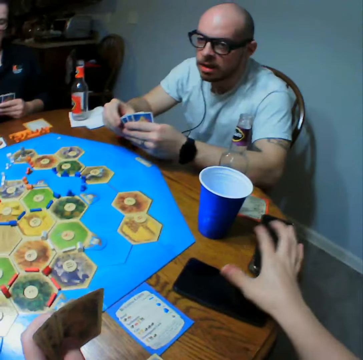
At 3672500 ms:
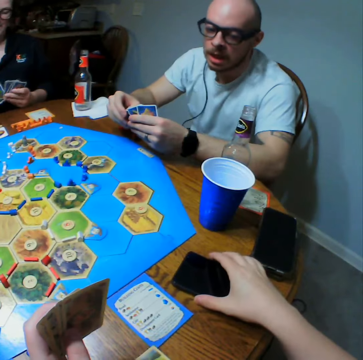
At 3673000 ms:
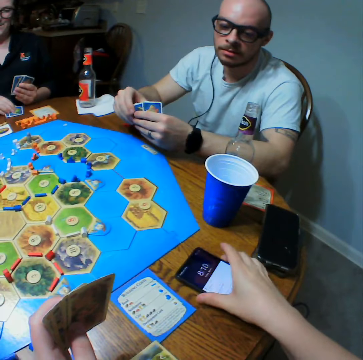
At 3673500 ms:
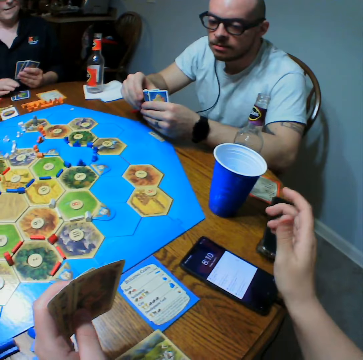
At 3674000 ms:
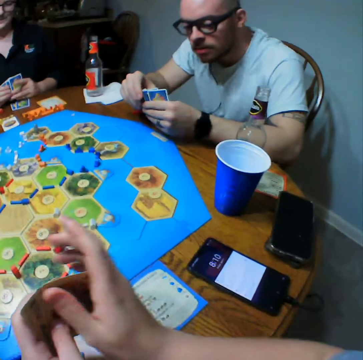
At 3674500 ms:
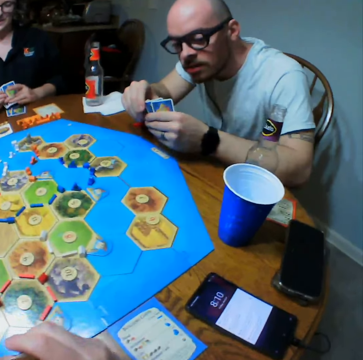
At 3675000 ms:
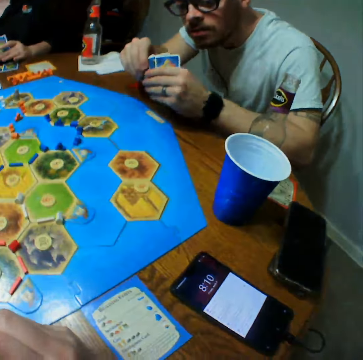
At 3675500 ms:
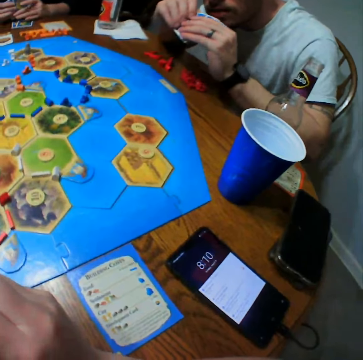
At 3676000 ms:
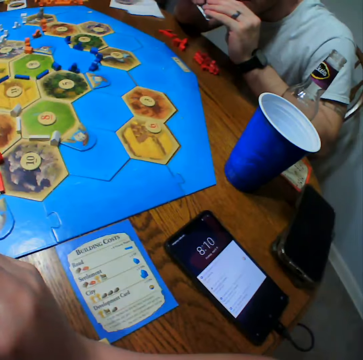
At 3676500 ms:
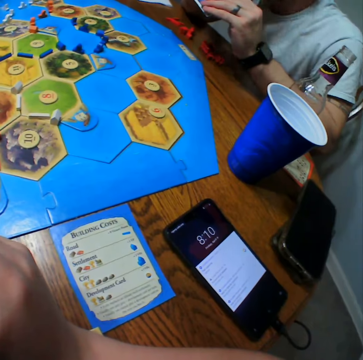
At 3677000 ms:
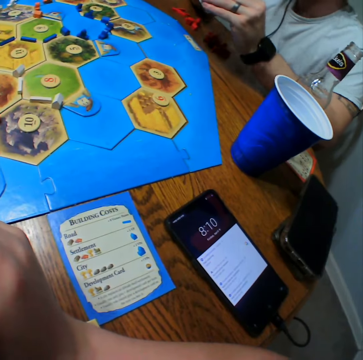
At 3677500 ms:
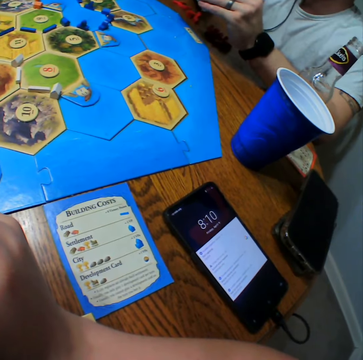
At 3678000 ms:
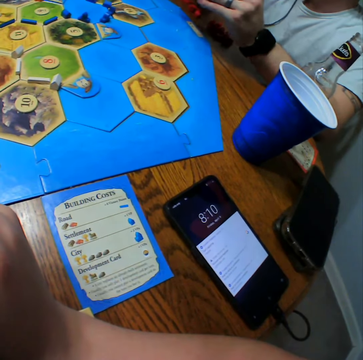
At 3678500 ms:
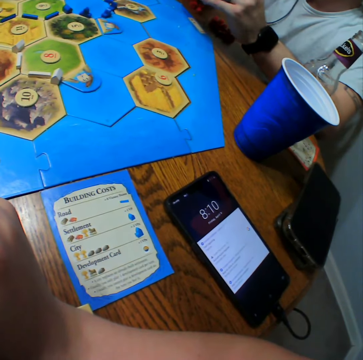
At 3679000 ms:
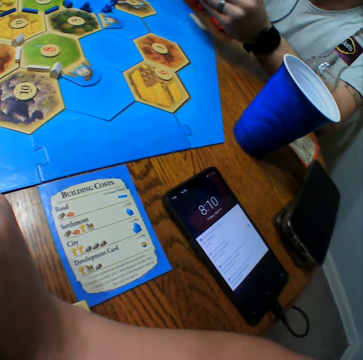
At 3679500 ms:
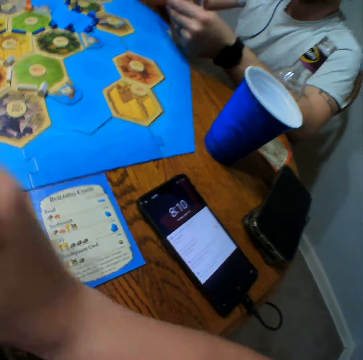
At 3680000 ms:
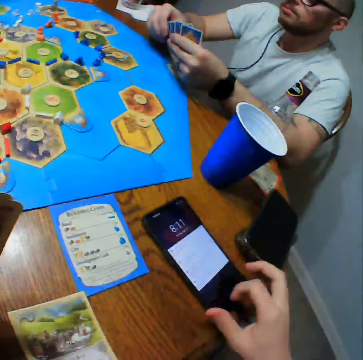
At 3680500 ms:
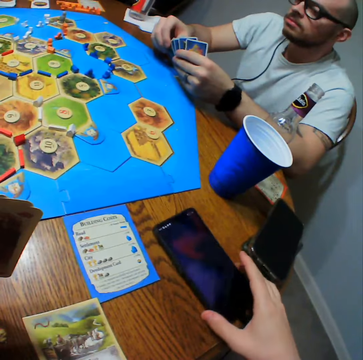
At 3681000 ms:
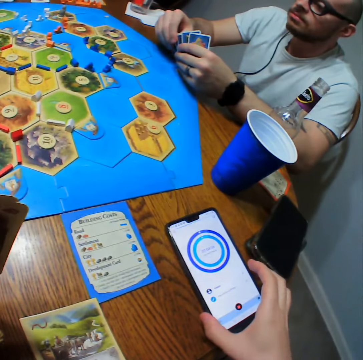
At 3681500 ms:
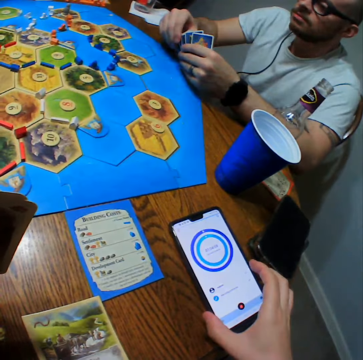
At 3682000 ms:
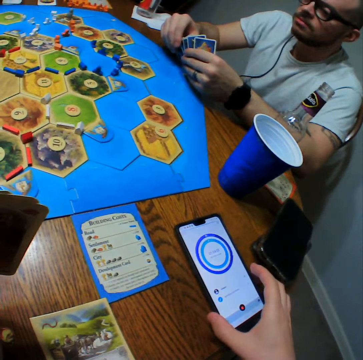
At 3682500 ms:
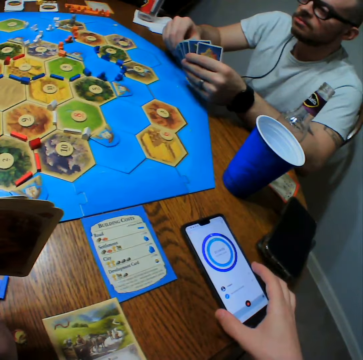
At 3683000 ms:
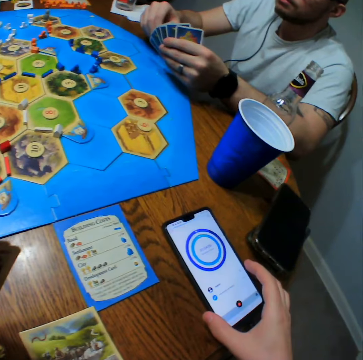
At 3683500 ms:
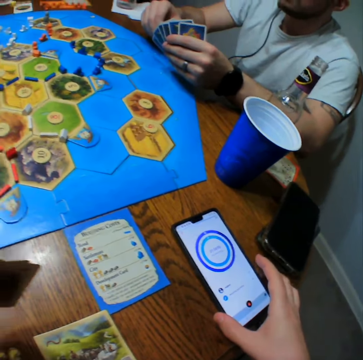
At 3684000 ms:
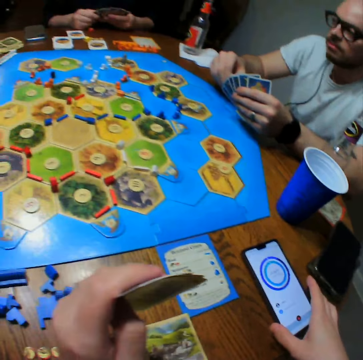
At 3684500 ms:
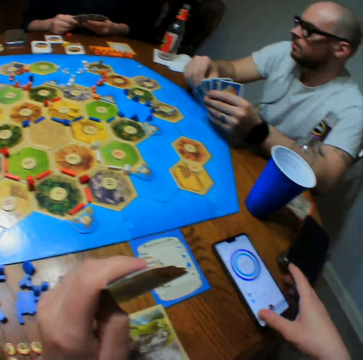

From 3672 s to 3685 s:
The camera wearer taps on the phone. They scroll through the phone.

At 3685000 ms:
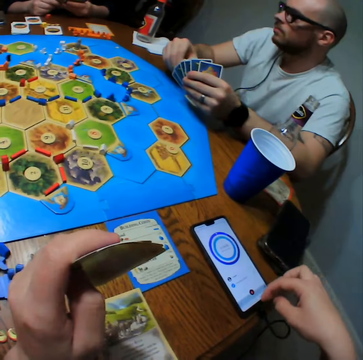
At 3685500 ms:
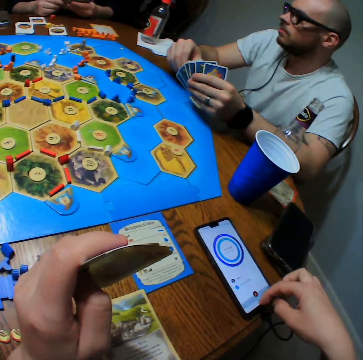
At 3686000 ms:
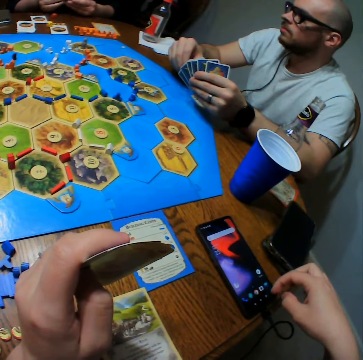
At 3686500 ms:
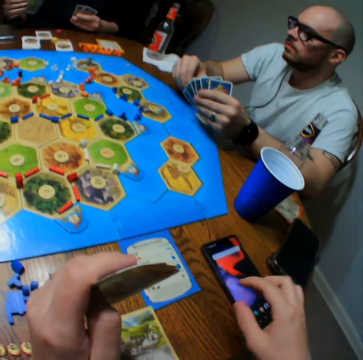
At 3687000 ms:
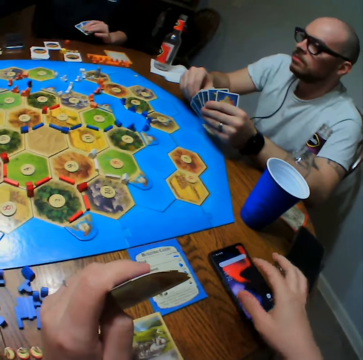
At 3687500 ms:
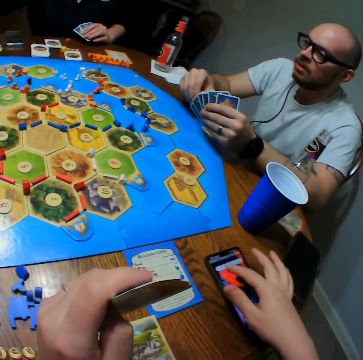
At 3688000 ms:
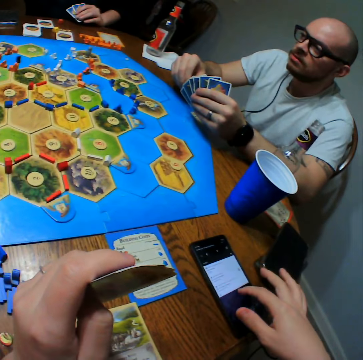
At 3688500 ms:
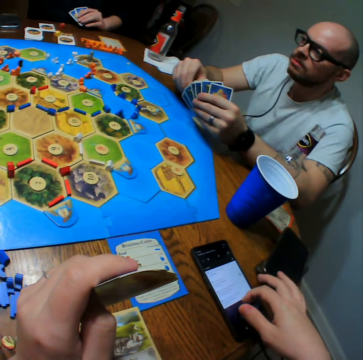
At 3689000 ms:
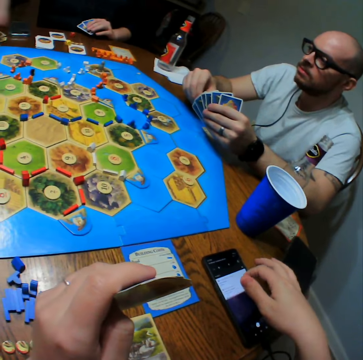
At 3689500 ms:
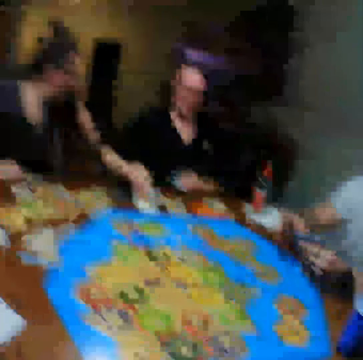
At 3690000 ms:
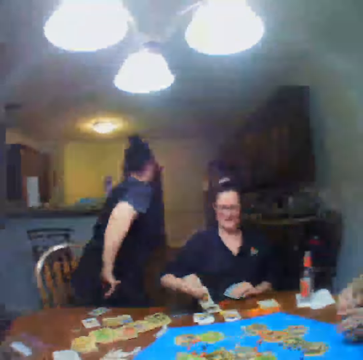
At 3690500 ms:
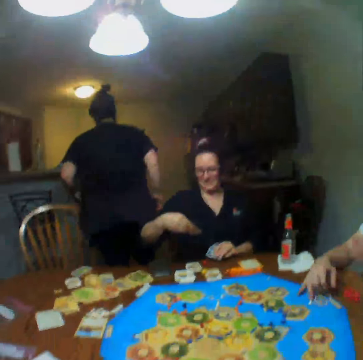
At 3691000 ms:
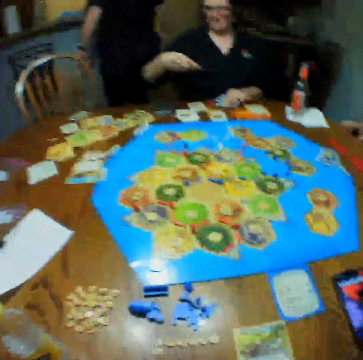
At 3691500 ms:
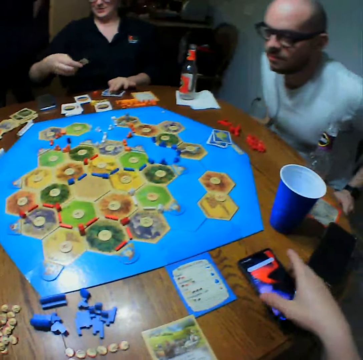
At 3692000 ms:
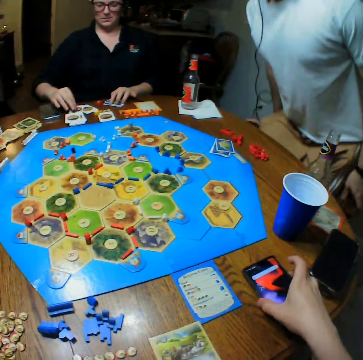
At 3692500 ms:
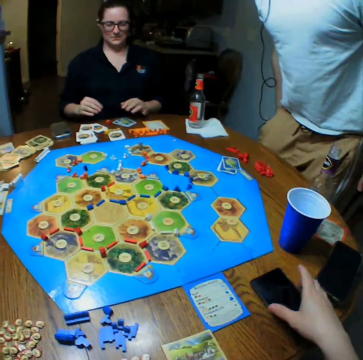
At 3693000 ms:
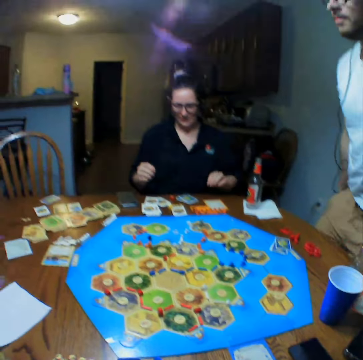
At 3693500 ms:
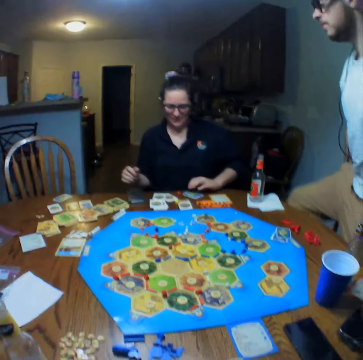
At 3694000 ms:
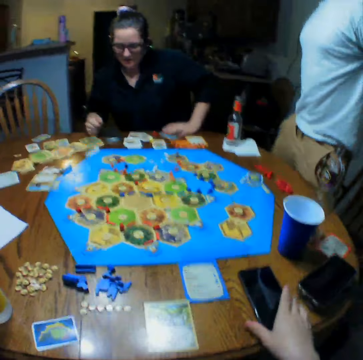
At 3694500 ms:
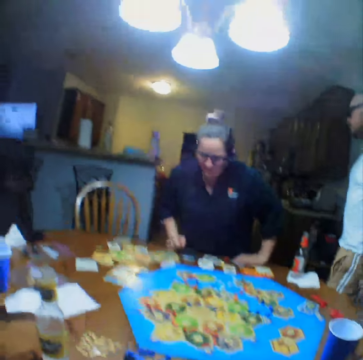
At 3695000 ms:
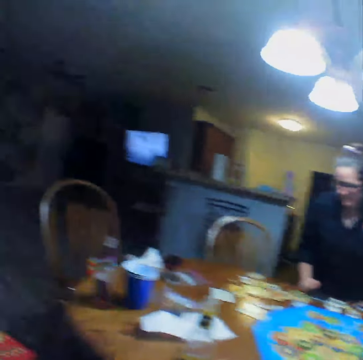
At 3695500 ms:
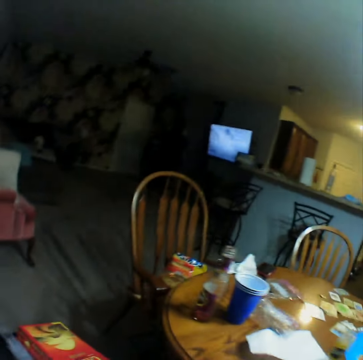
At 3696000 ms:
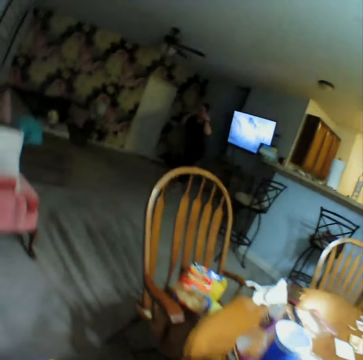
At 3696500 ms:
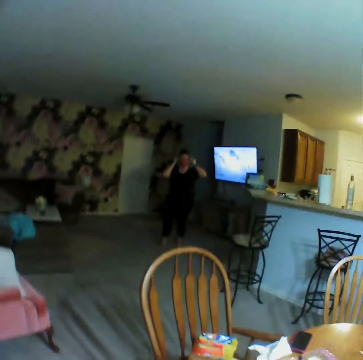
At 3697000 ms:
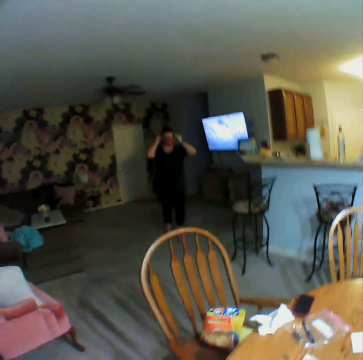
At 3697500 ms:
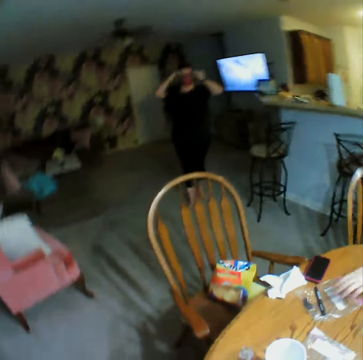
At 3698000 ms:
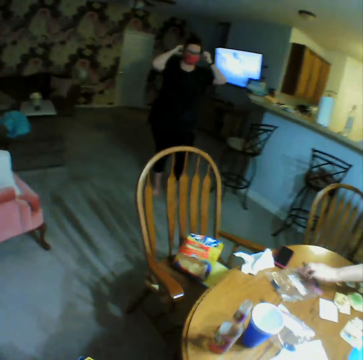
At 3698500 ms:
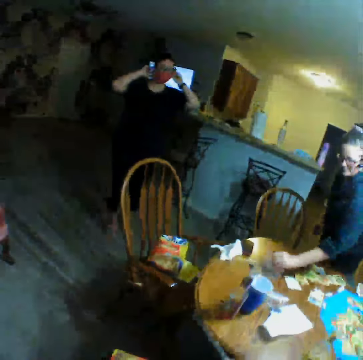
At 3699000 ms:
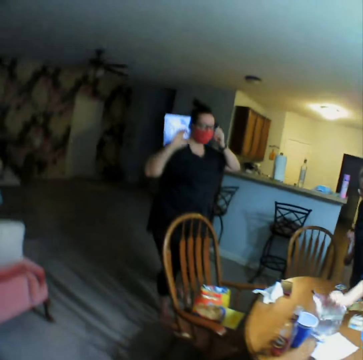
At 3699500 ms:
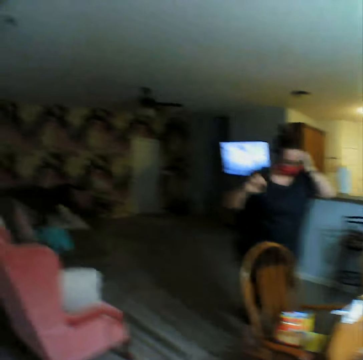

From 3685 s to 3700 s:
A woman stands and walks away from the table. A man stands up from the table. Another woman stands up from the table. The first woman walks around.

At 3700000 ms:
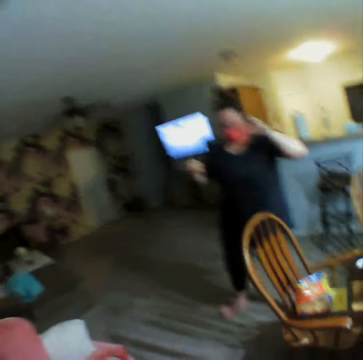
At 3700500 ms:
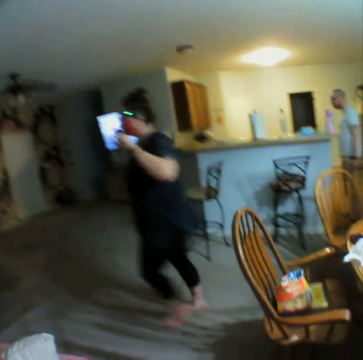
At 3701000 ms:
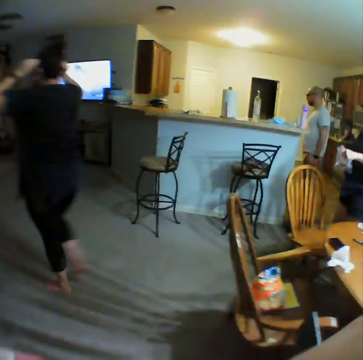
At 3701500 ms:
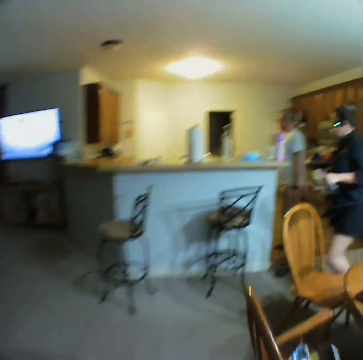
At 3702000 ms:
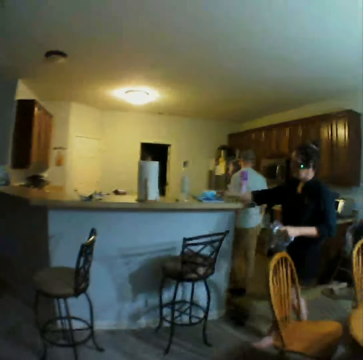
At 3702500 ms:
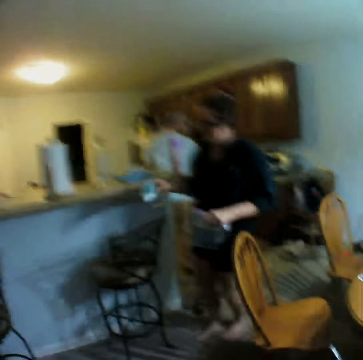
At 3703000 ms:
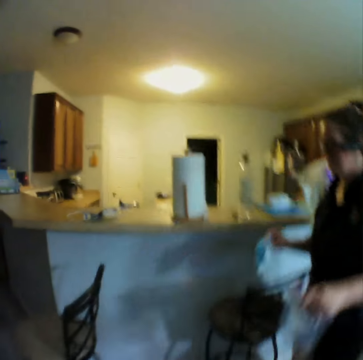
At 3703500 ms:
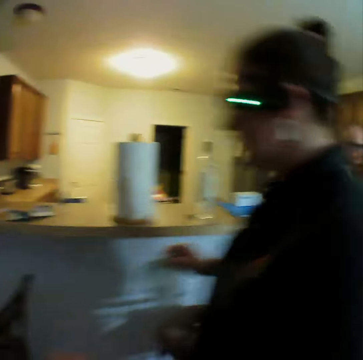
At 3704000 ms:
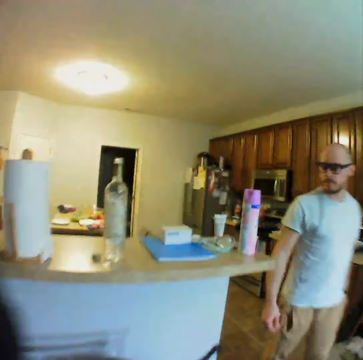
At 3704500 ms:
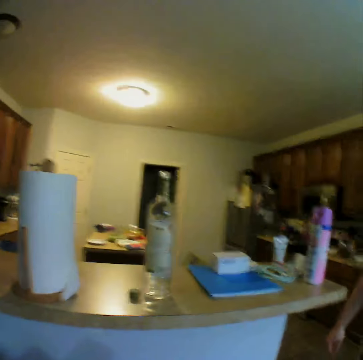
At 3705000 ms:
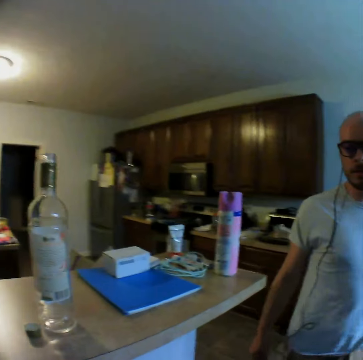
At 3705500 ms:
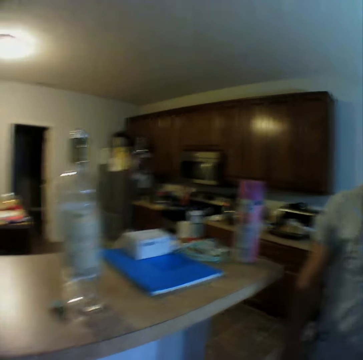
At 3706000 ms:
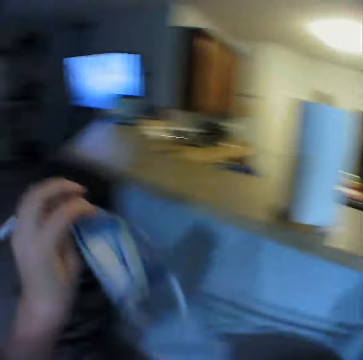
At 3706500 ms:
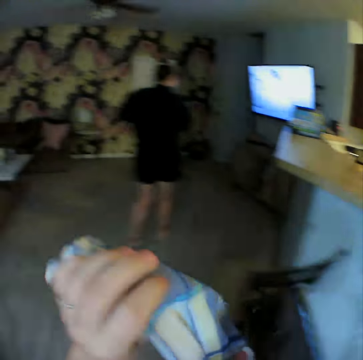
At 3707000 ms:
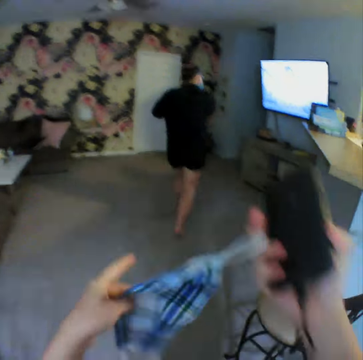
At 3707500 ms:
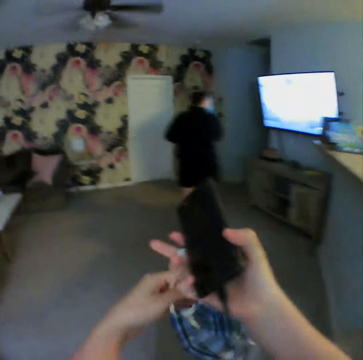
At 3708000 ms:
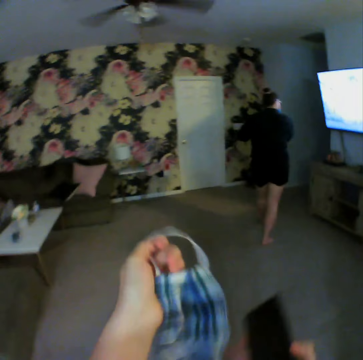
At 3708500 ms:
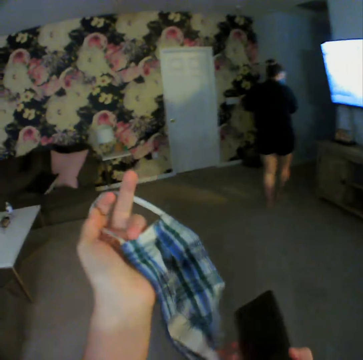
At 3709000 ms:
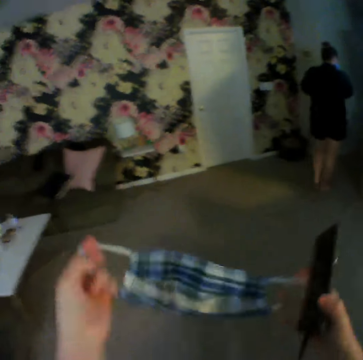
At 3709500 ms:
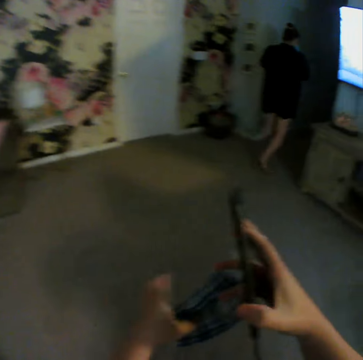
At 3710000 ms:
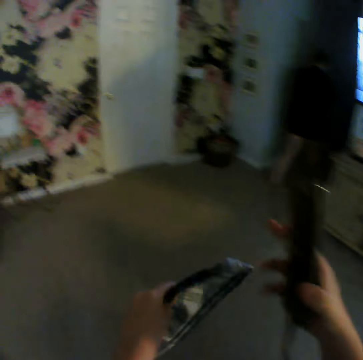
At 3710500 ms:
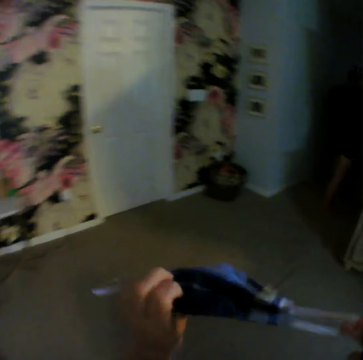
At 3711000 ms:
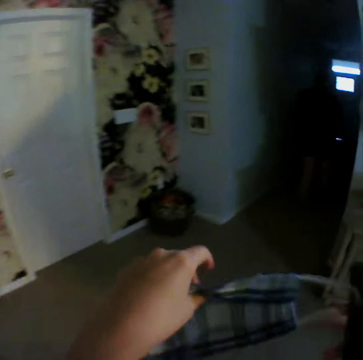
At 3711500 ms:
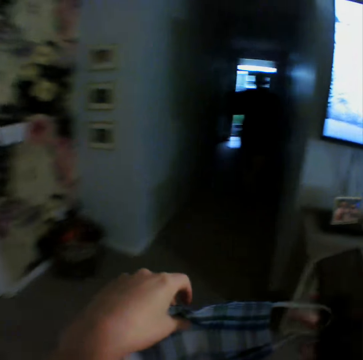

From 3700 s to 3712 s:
The camera wearer walks around. A woman picks up a mask and walks around. A man walks. The camera wearer looks at the mask. They walk.
